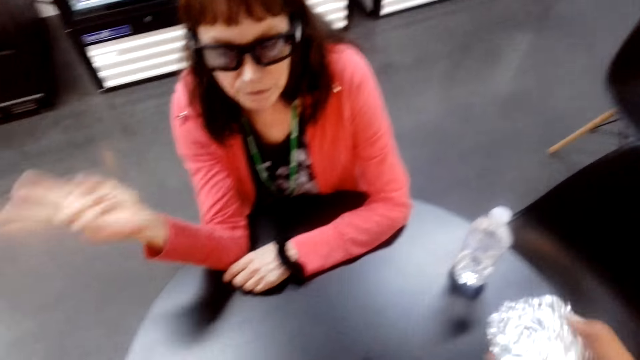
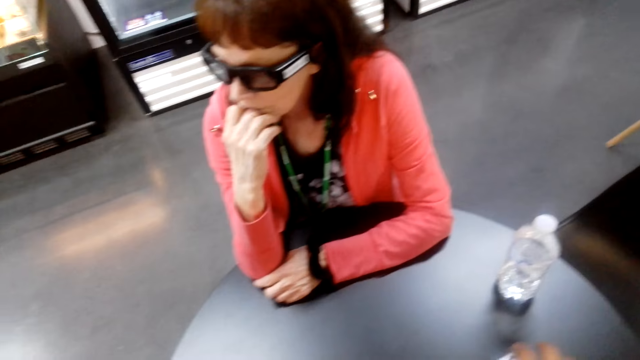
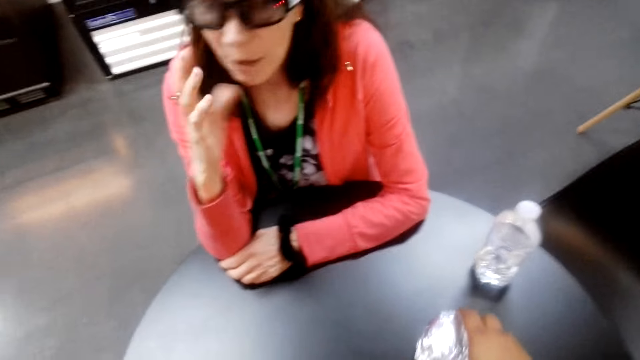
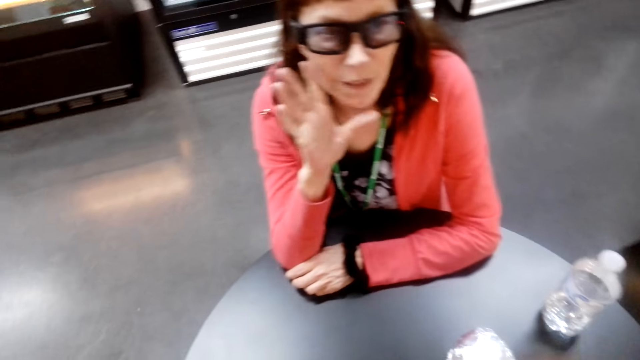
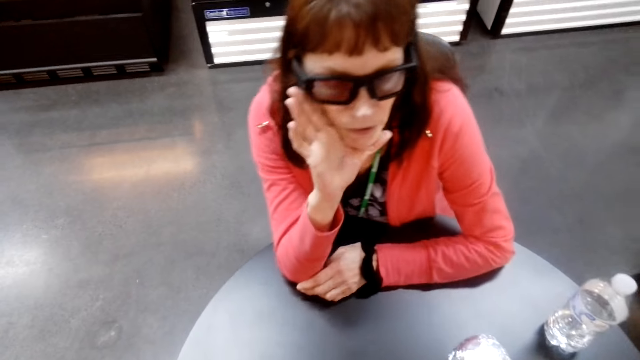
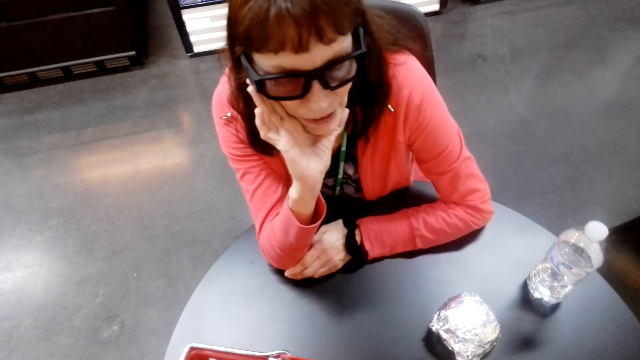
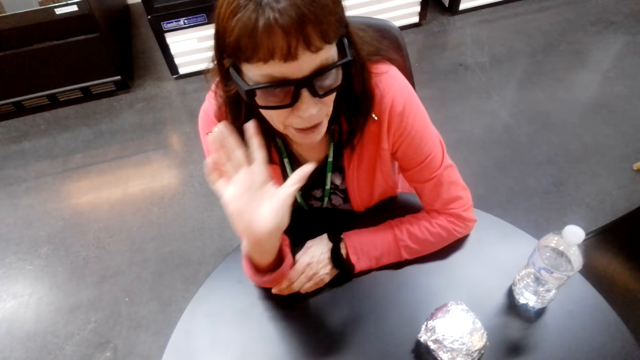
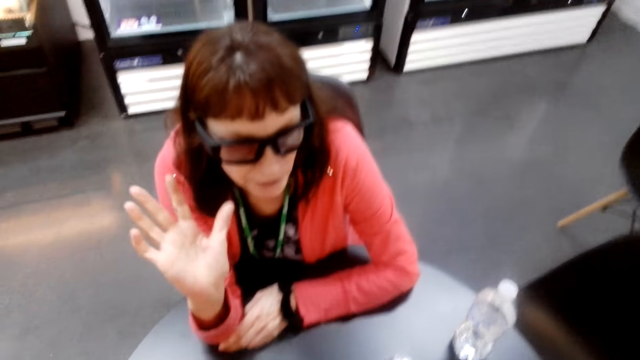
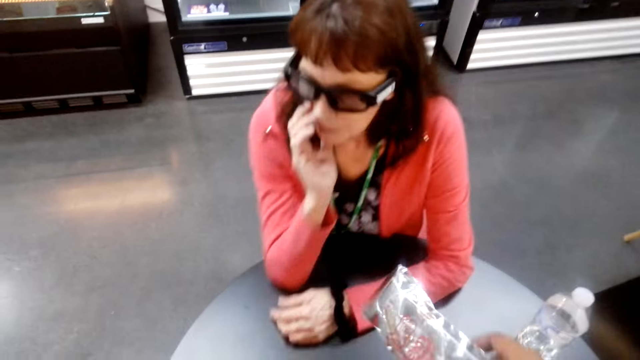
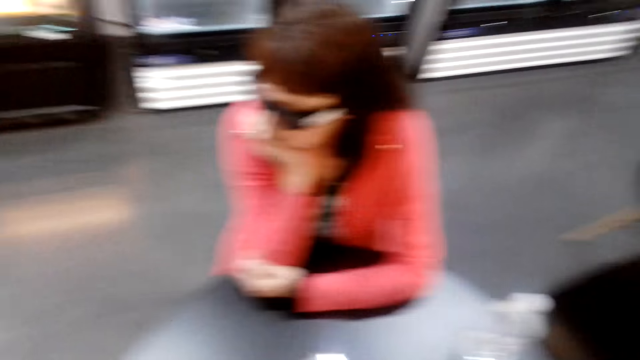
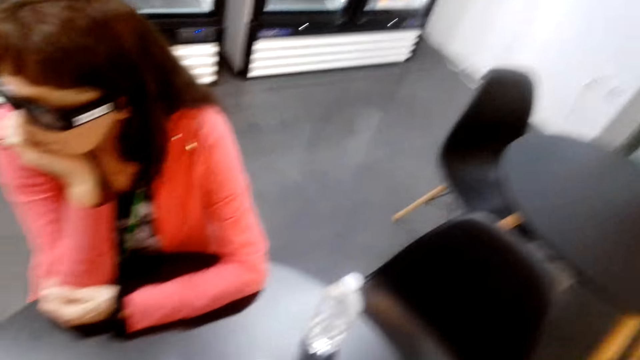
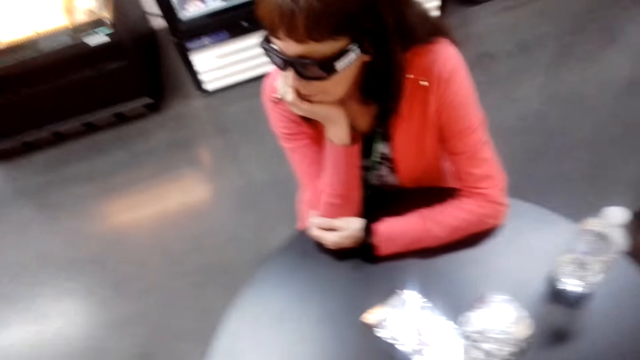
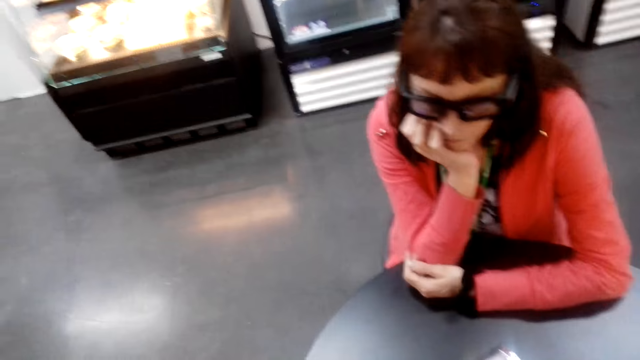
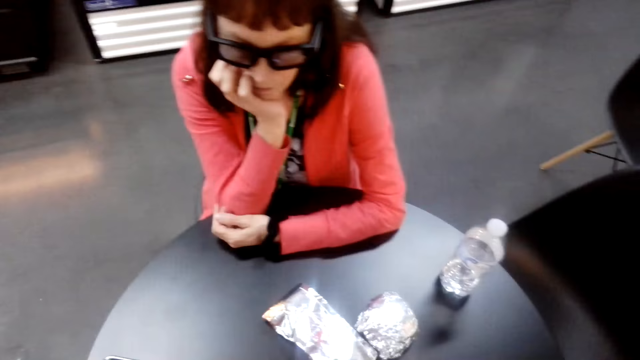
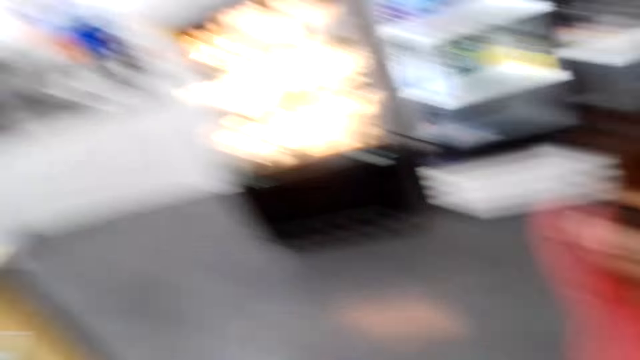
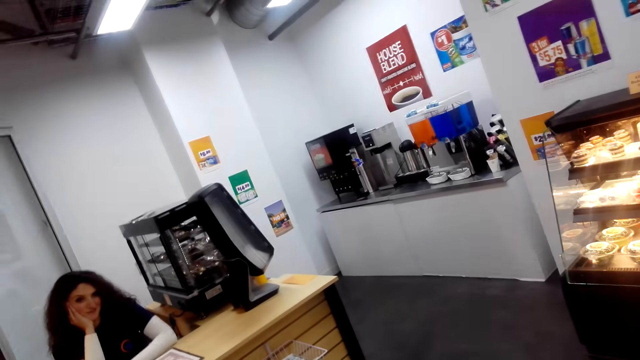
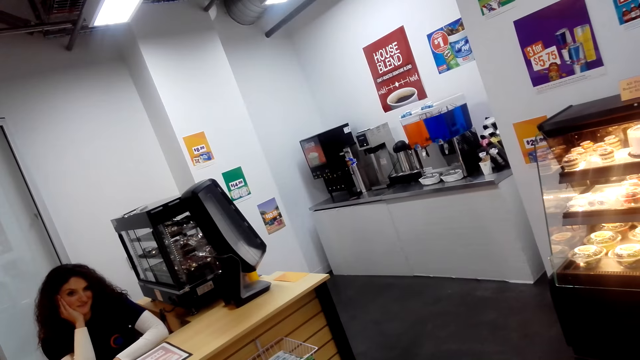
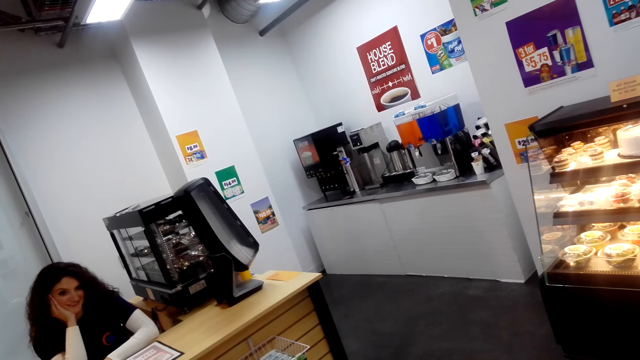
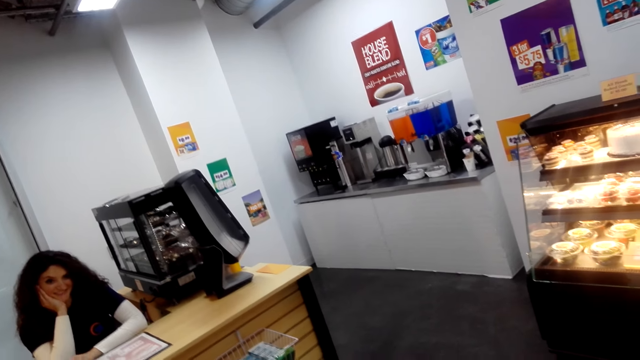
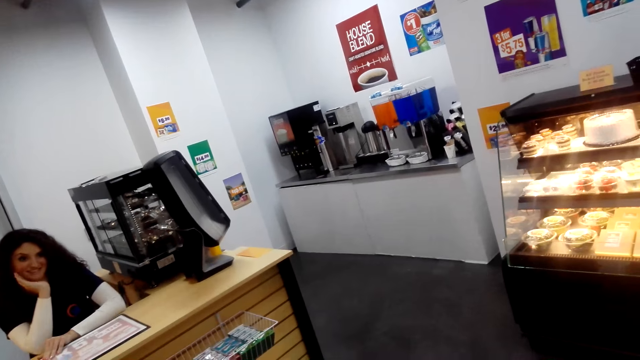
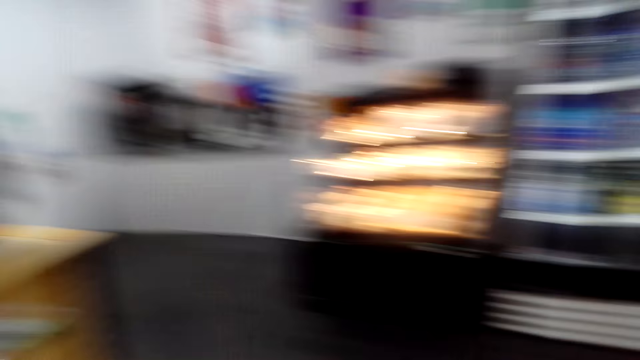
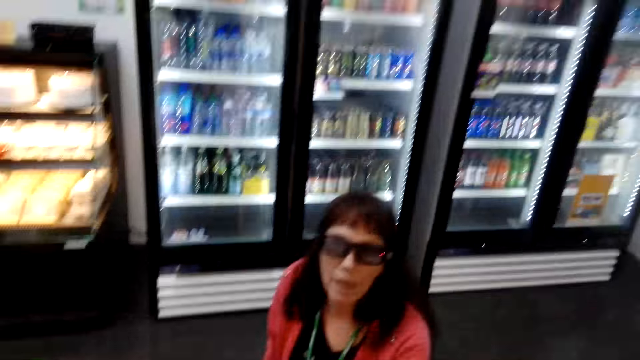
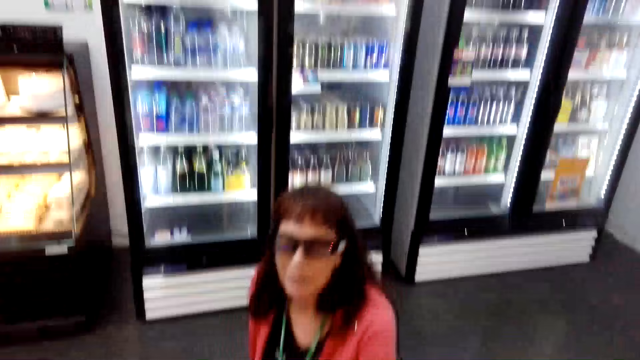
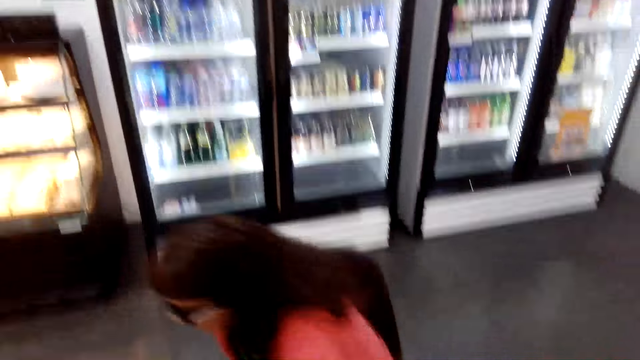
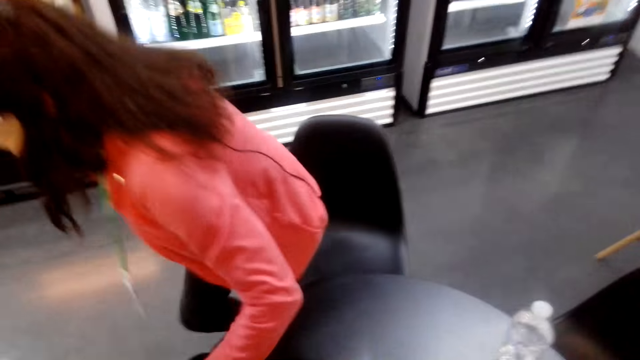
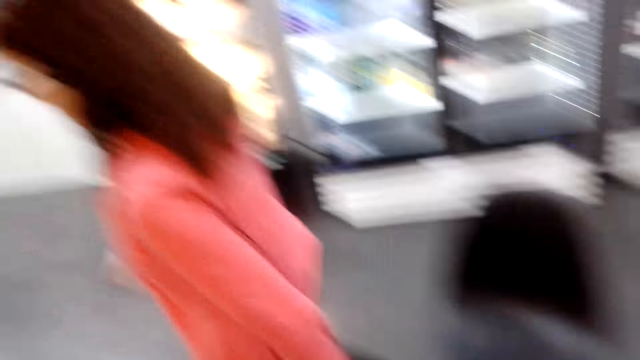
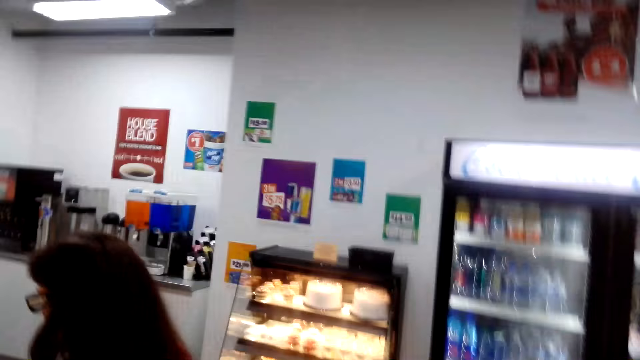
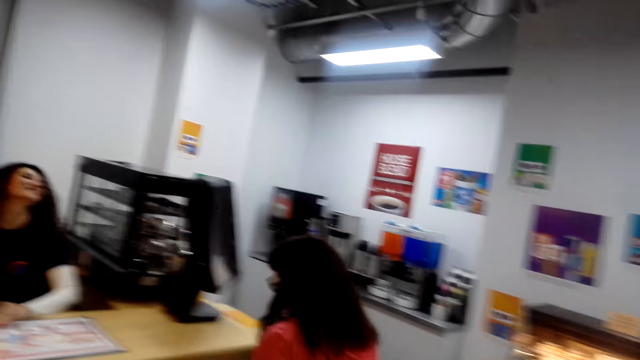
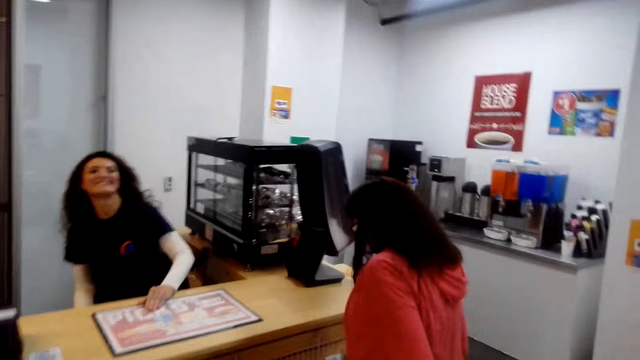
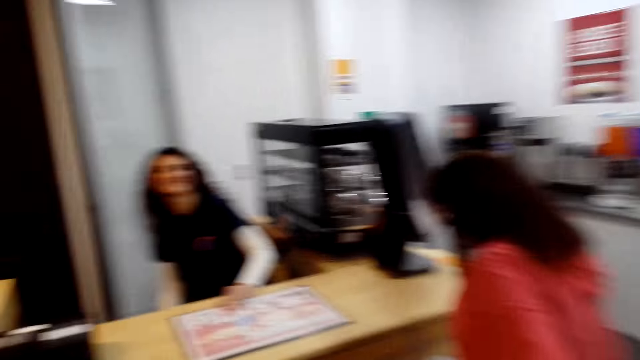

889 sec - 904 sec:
The camera wearer drops packets of food on the table. They talk with a person. The person talks with the camera wearer. The camera wearer talks with the person. They look around. Another person talks with the camera wearer. The first person talks with the camera wearer. A third person walks around. The camera wearer talks with the first person.

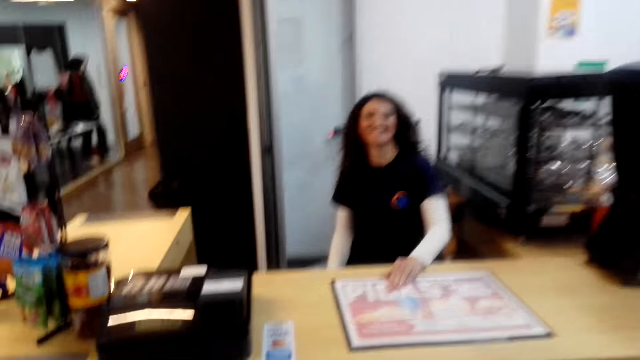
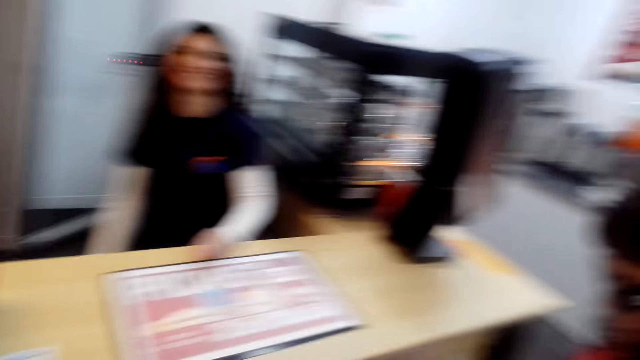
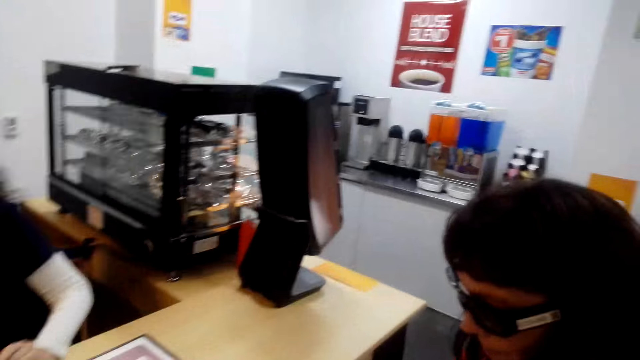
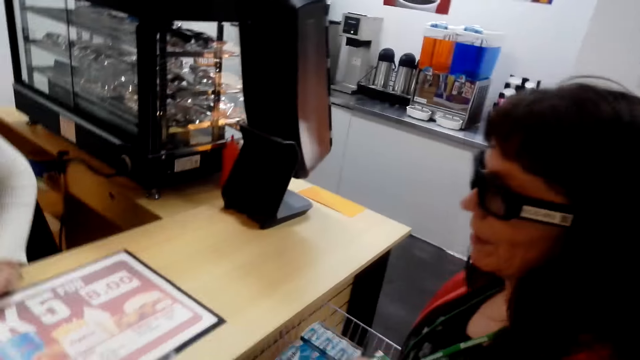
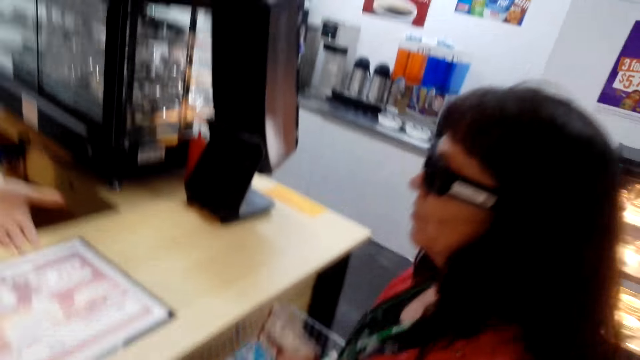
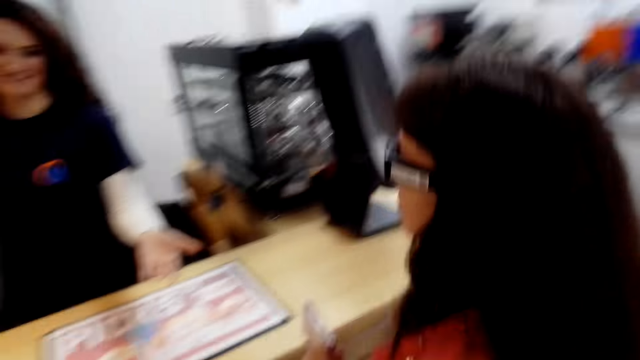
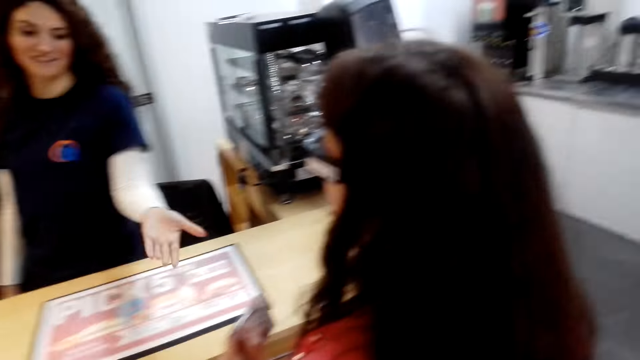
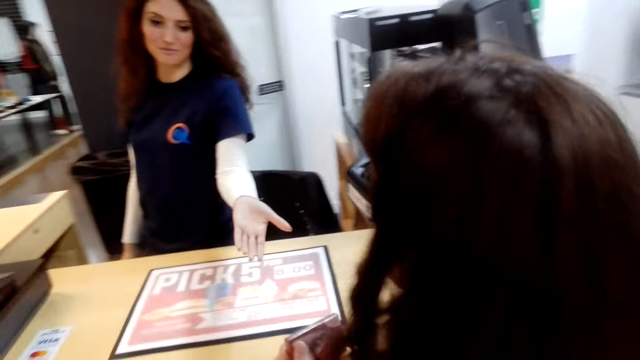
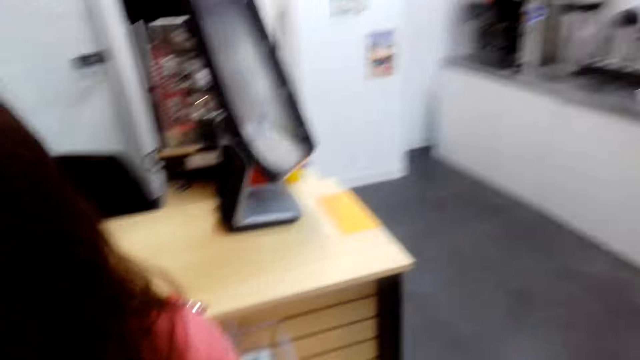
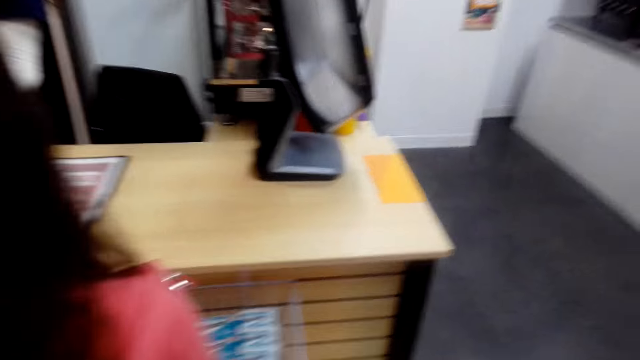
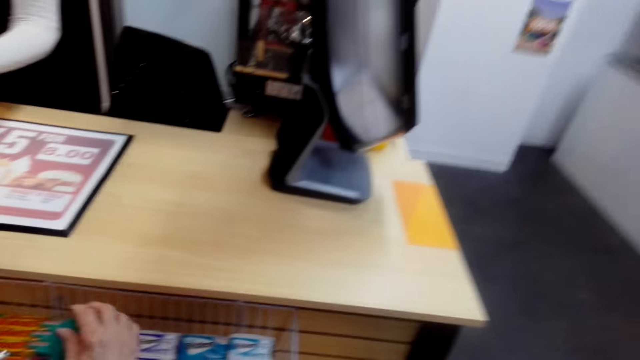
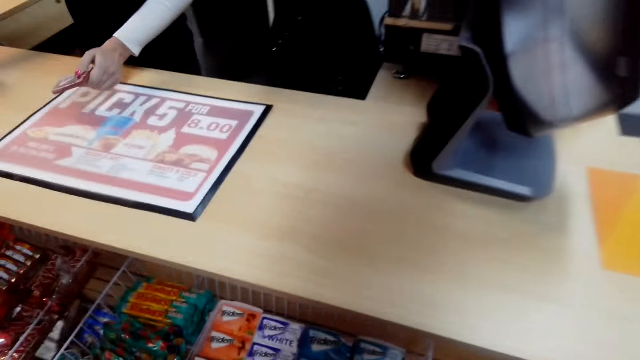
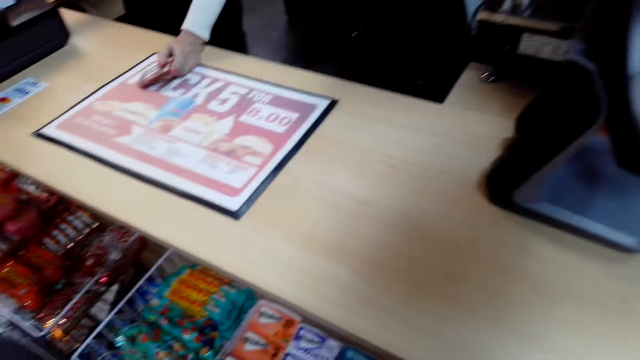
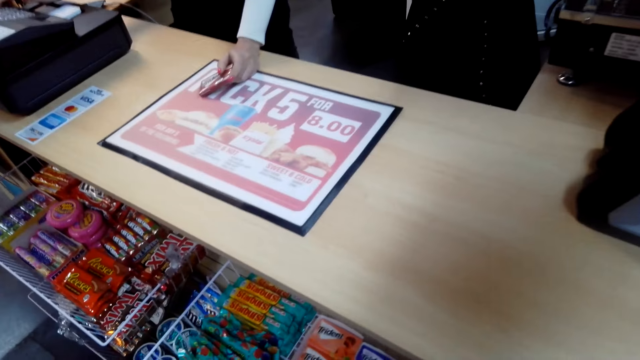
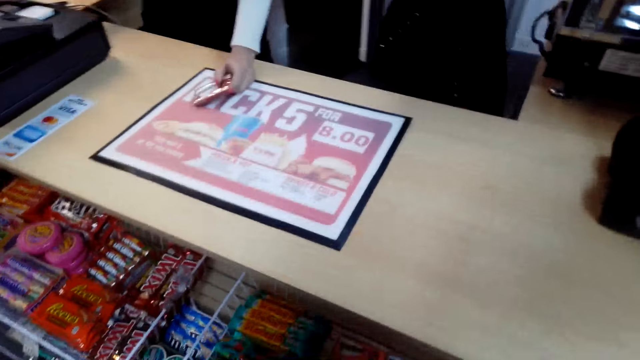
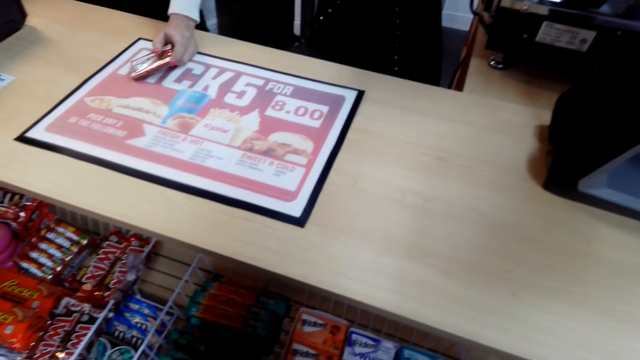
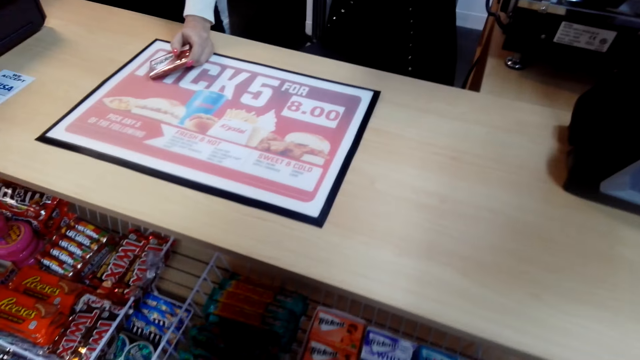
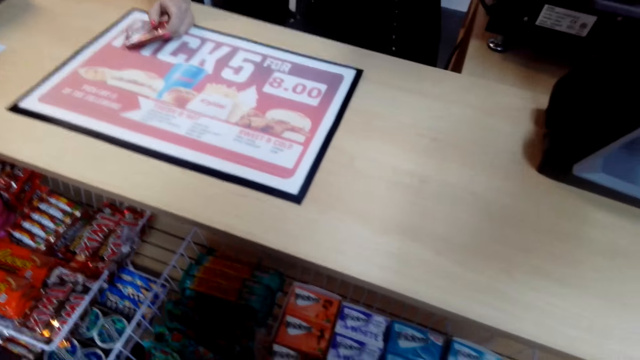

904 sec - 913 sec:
A person laughs. Another person talks with the camera wearer. A third person holds a food item. The first person talks with the second person. The second person talks with the first person.
